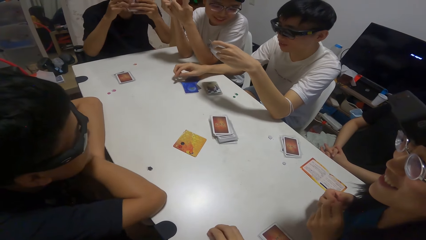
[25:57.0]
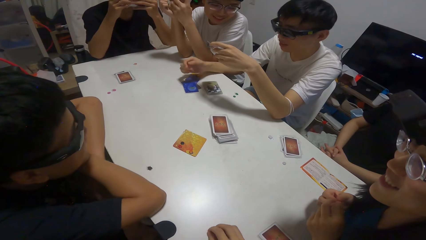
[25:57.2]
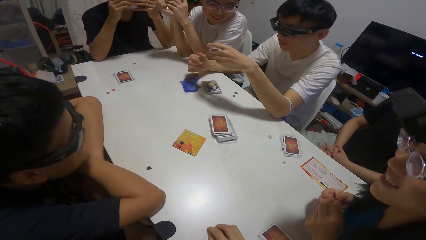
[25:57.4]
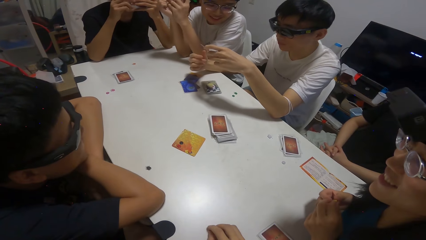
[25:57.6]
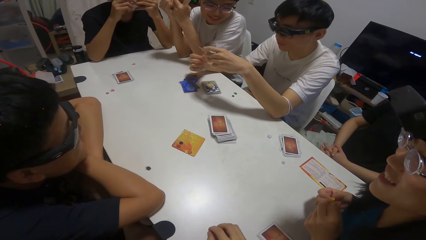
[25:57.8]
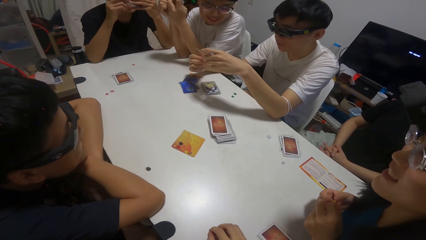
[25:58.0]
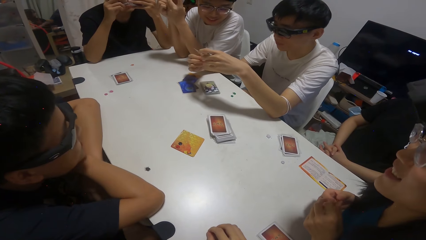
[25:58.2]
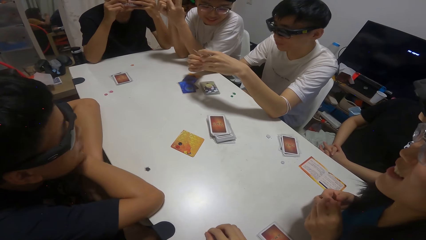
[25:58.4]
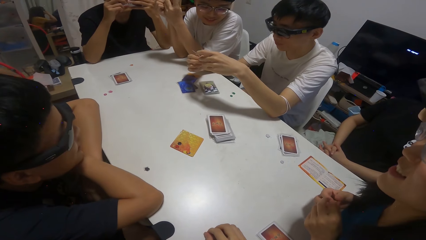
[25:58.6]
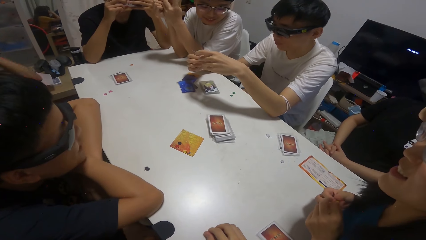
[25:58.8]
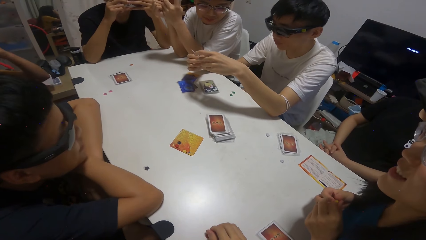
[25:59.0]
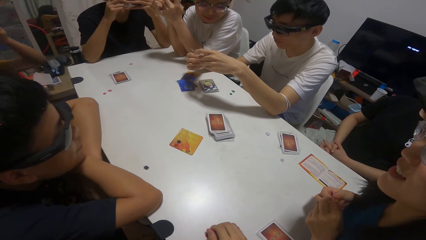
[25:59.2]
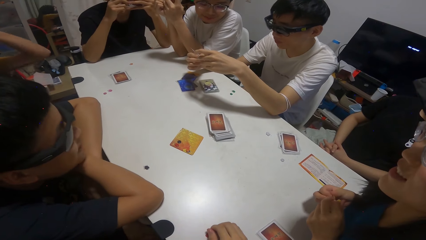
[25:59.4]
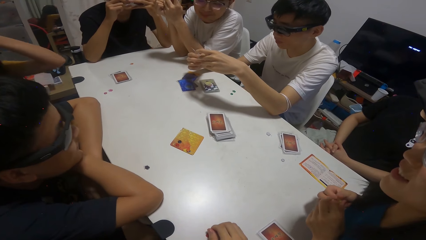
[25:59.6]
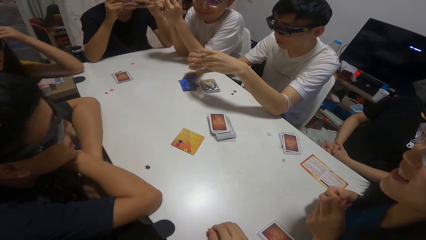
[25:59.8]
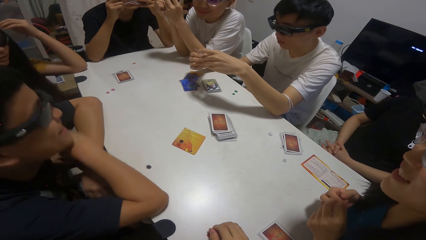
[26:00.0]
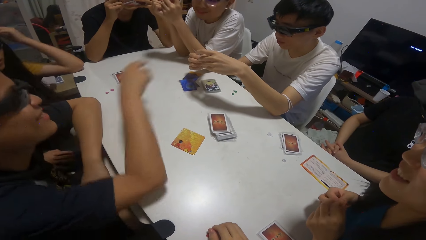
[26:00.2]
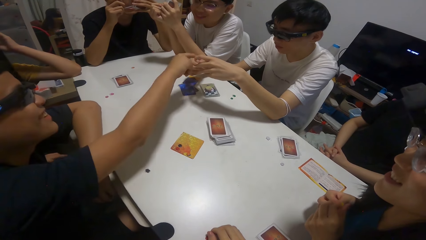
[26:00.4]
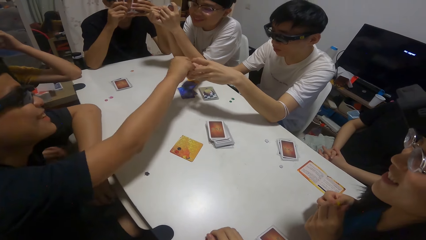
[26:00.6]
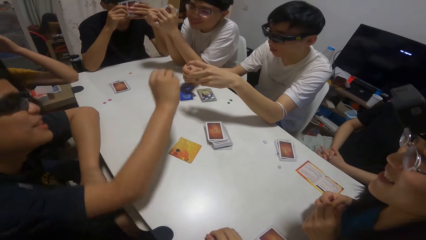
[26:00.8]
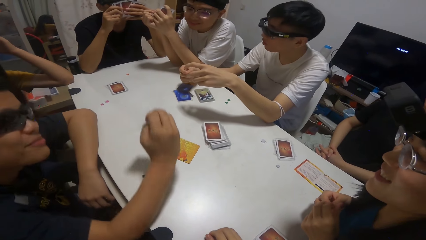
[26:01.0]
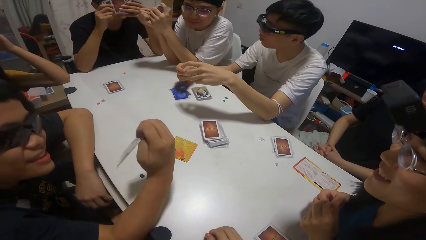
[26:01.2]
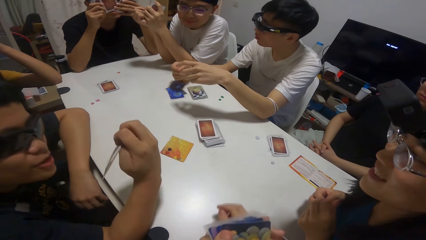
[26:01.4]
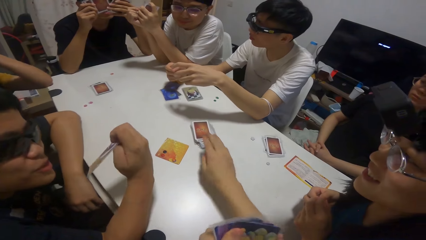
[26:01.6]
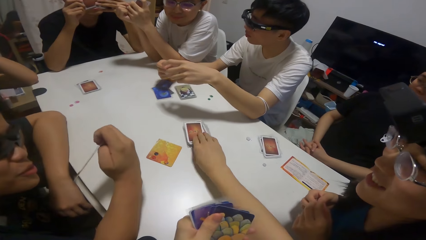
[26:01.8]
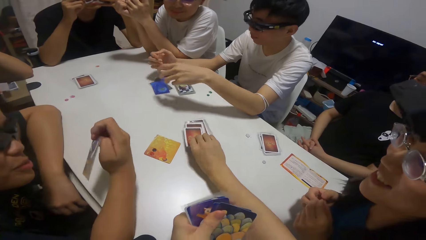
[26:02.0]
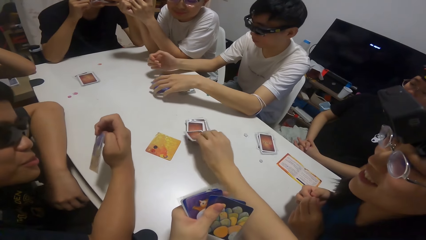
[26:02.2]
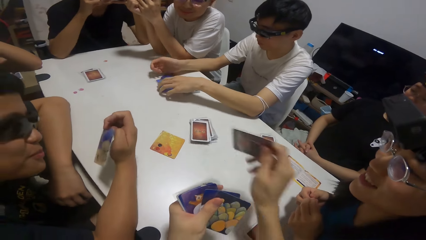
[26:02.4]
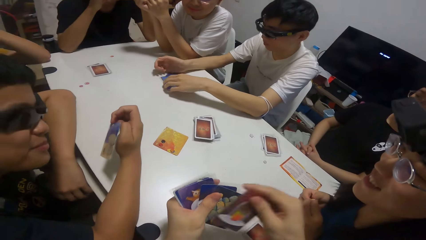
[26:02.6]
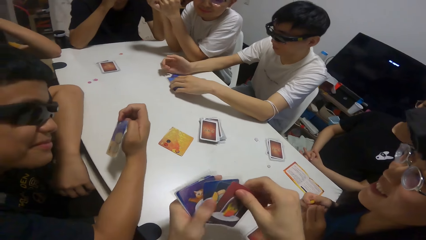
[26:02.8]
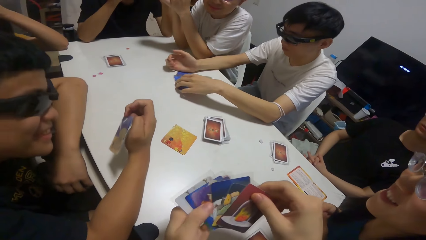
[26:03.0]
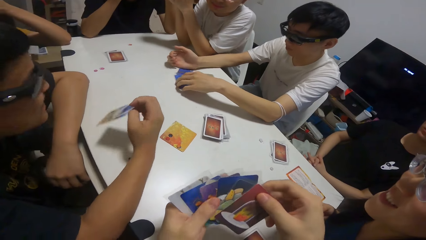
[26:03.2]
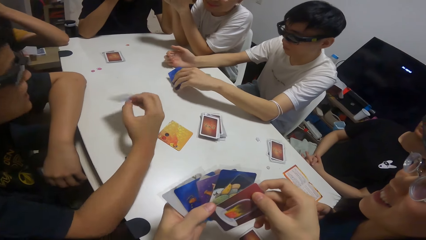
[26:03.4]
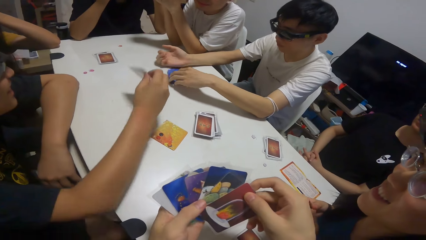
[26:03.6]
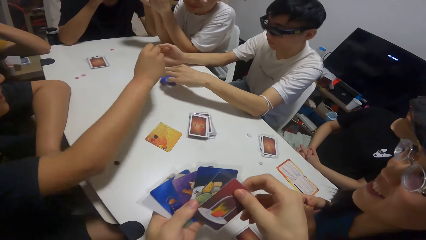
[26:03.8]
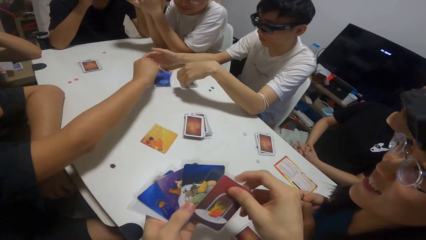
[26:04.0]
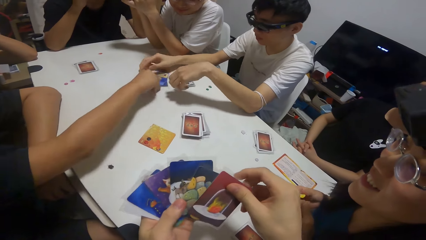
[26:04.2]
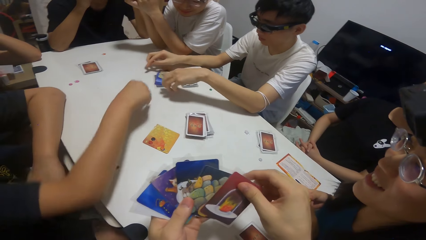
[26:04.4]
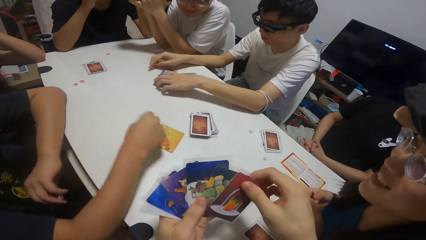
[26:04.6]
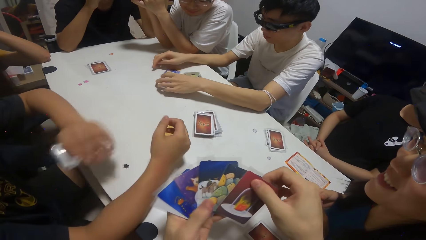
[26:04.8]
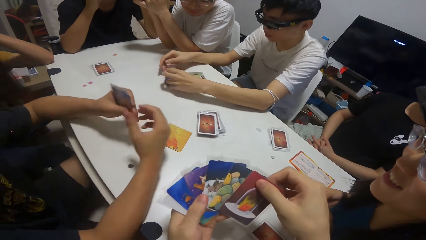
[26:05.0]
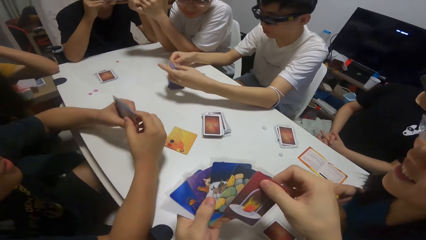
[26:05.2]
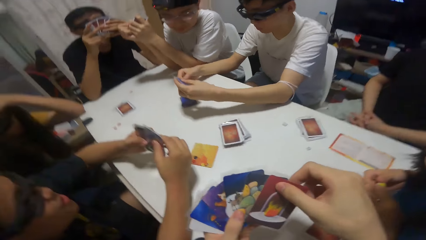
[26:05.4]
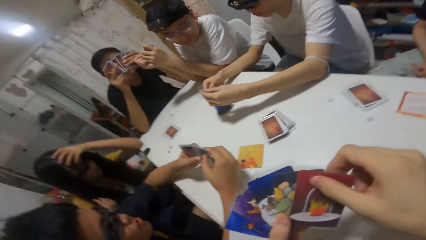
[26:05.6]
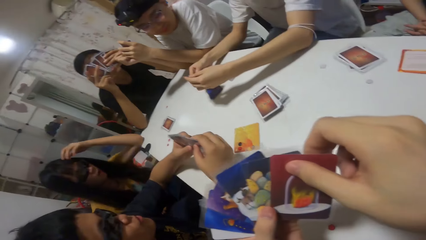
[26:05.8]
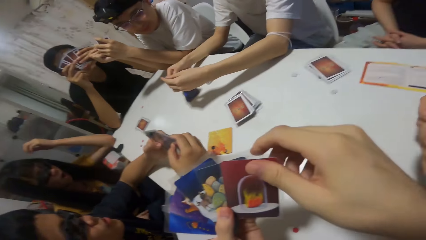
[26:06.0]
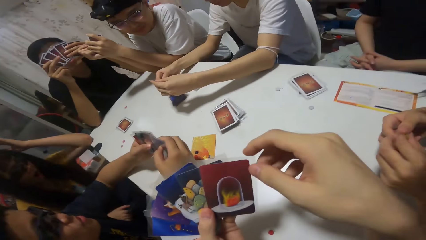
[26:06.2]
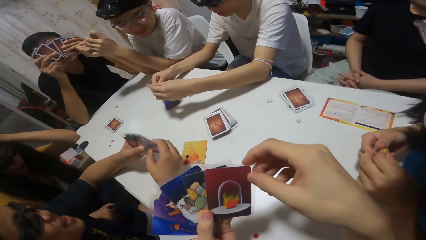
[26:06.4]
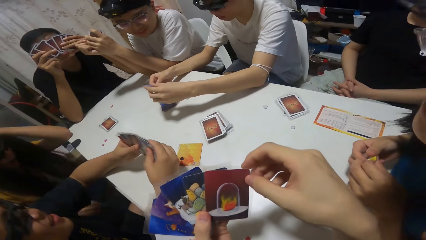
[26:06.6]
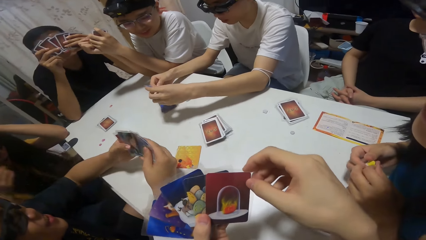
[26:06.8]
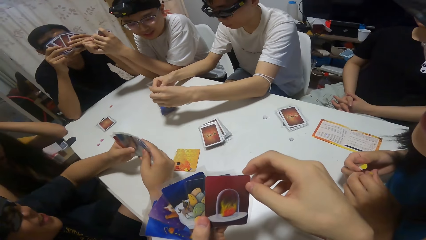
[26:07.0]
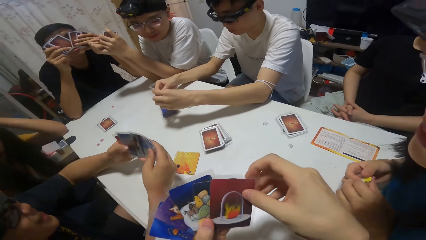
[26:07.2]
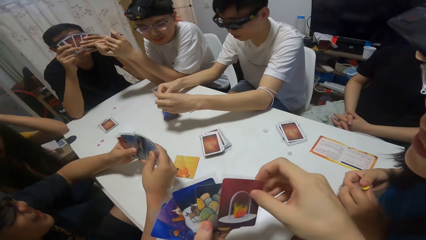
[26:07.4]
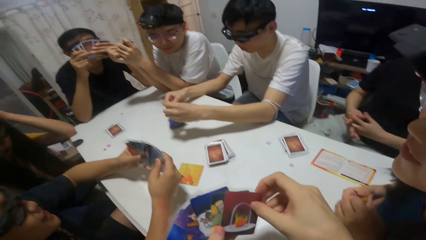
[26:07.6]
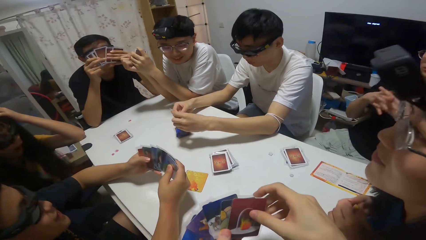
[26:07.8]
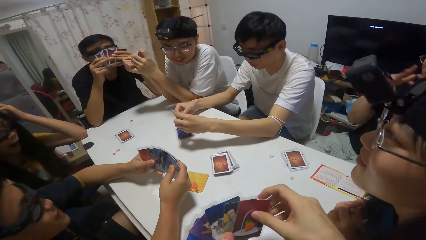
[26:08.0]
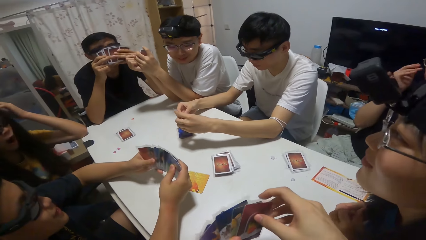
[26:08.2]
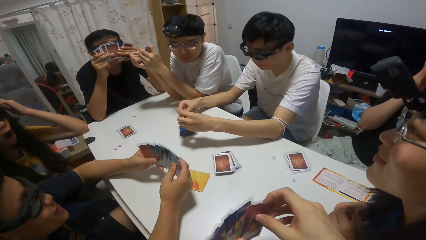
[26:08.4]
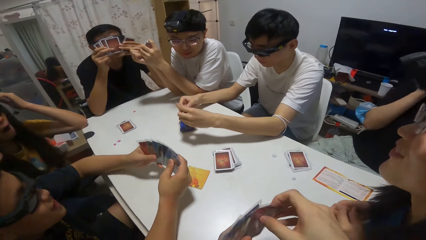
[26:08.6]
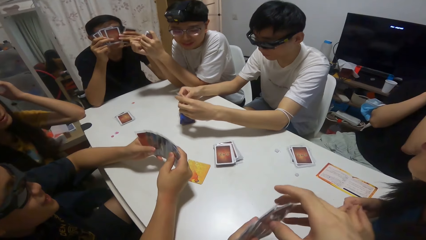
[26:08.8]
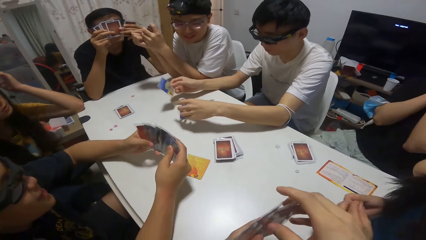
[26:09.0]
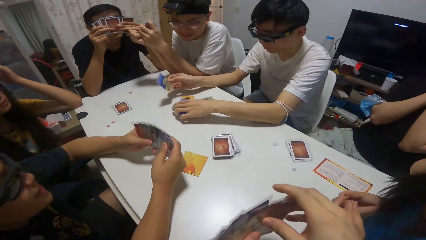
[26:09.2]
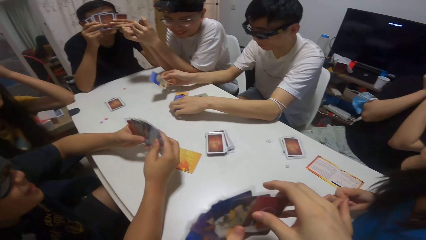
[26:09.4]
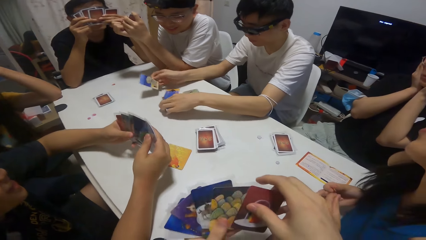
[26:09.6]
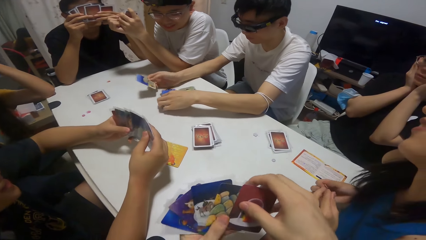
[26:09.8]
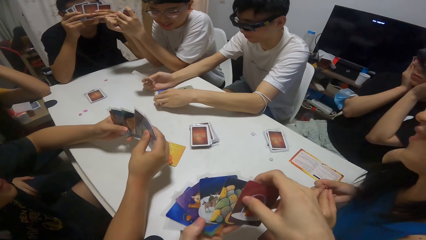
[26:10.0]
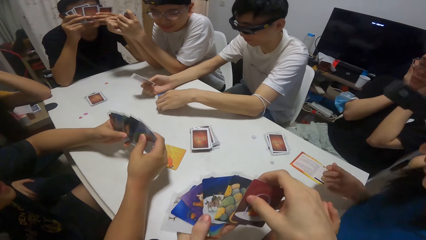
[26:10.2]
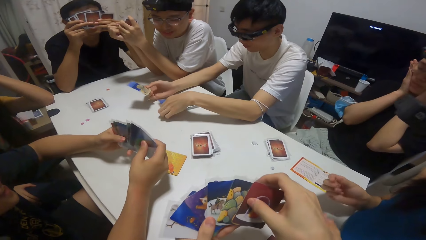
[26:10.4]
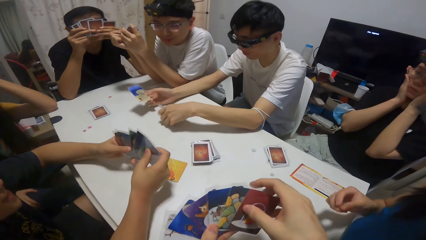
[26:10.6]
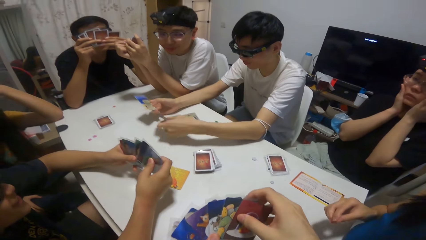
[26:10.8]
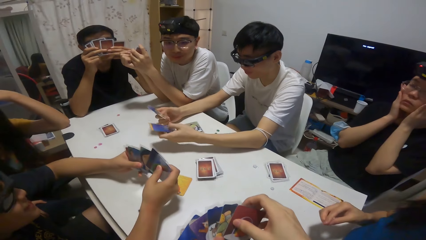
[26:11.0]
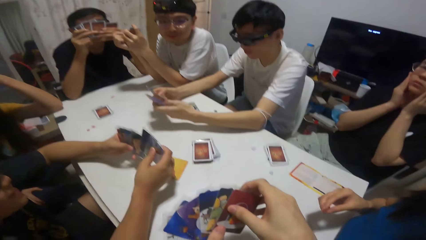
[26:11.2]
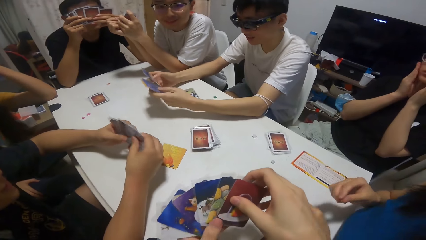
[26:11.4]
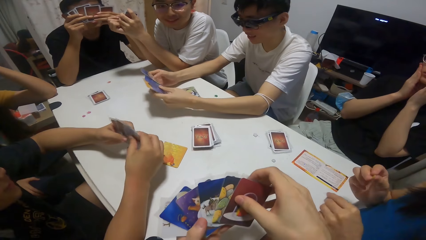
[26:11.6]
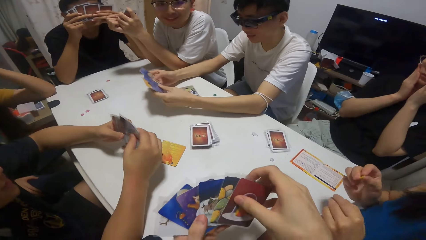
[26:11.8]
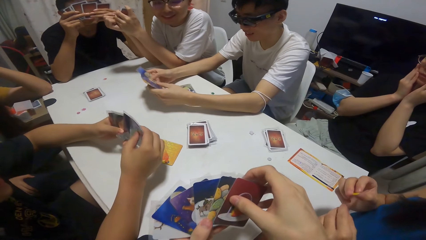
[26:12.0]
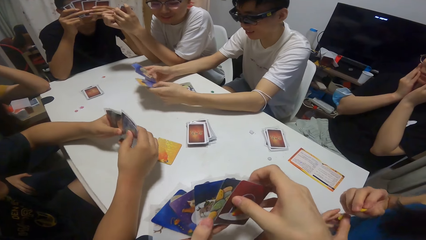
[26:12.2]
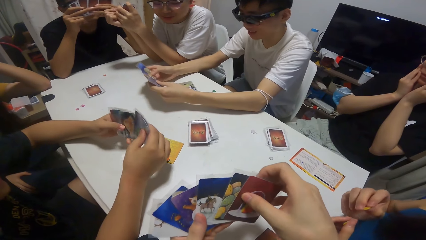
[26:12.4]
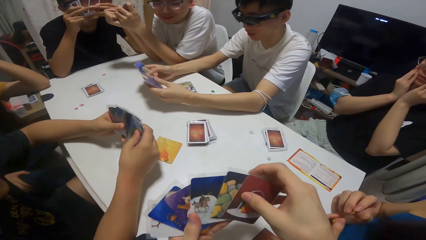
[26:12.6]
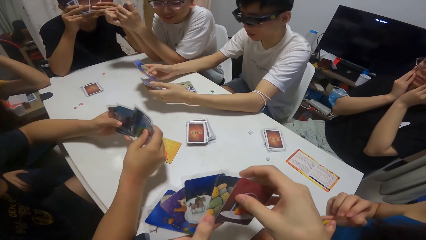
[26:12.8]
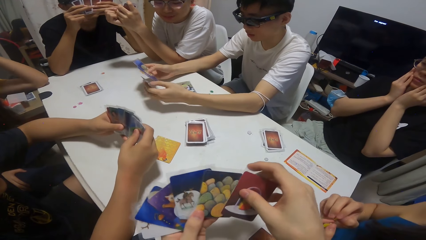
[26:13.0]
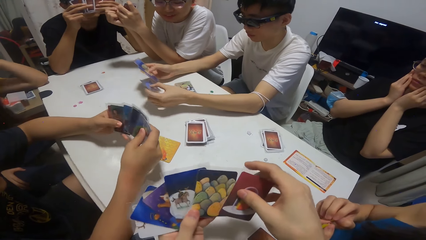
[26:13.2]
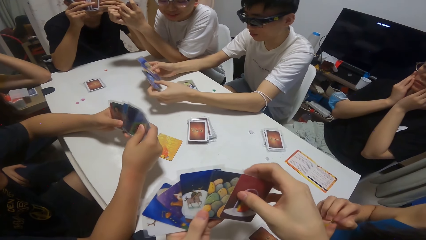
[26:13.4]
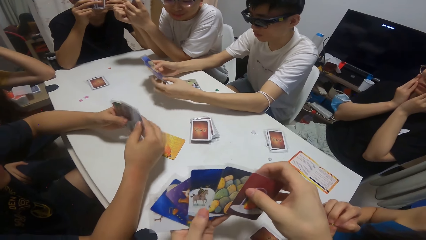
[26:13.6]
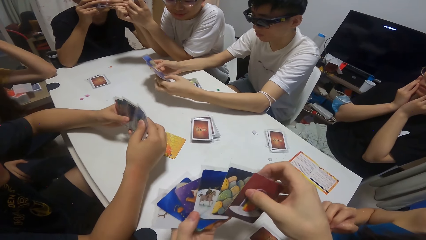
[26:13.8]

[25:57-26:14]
A man holds a playing card. A boy collects a card on the table with his right hand from the man. The camera wearer picks up a card on the table with her right hand. Another man picks up a playing card. The boy drops the card on the table. The boy holds playing cards.
